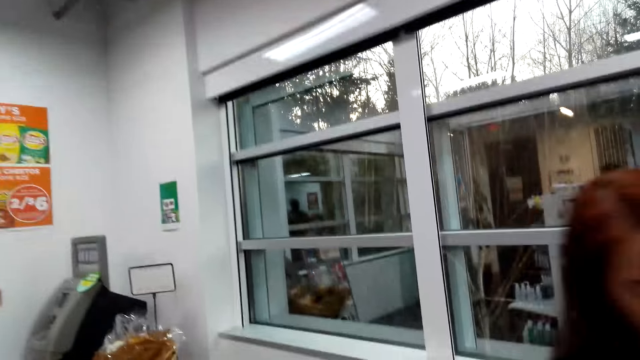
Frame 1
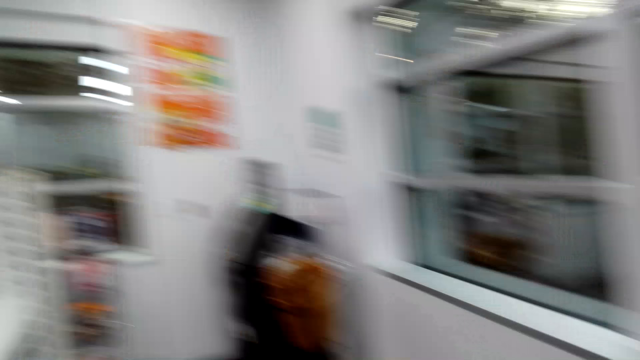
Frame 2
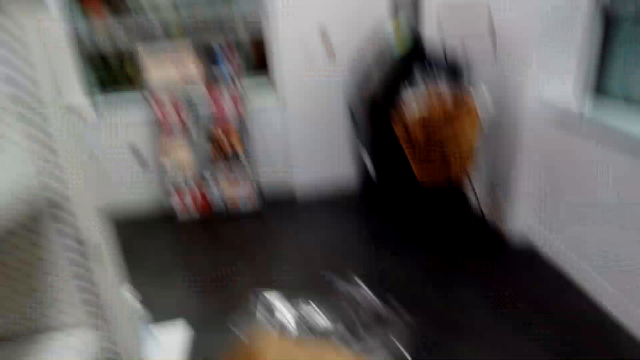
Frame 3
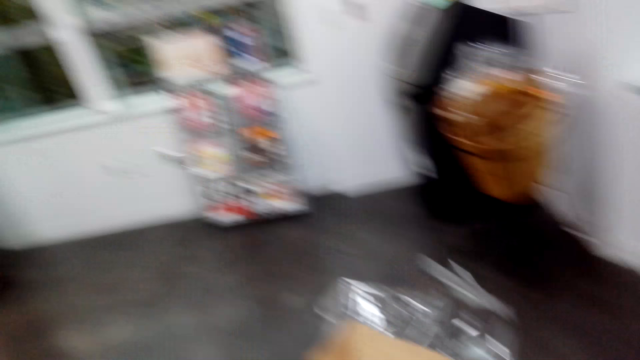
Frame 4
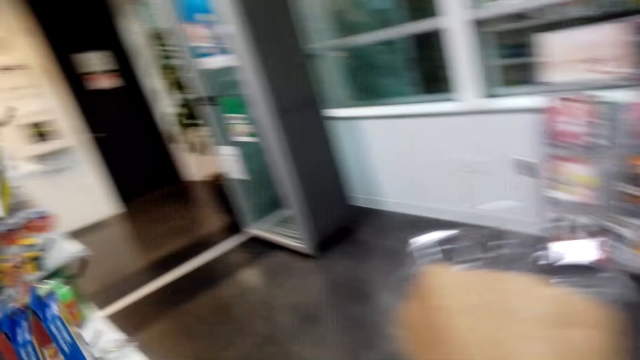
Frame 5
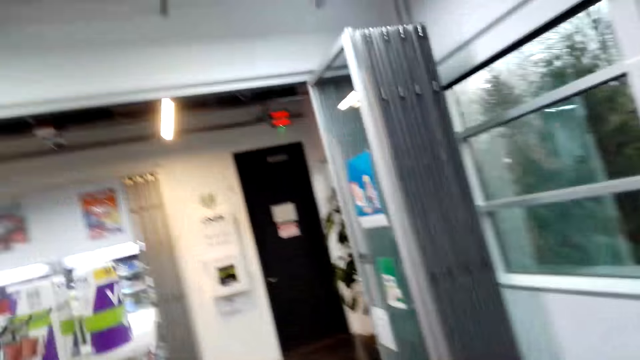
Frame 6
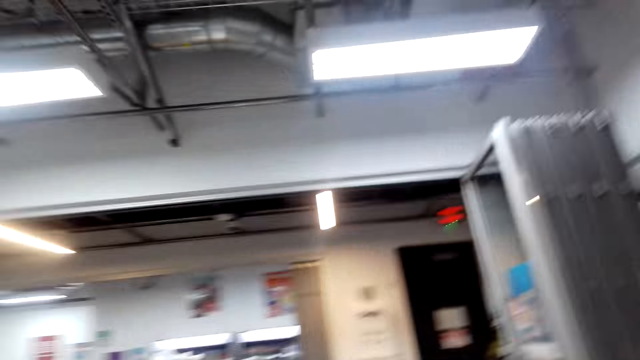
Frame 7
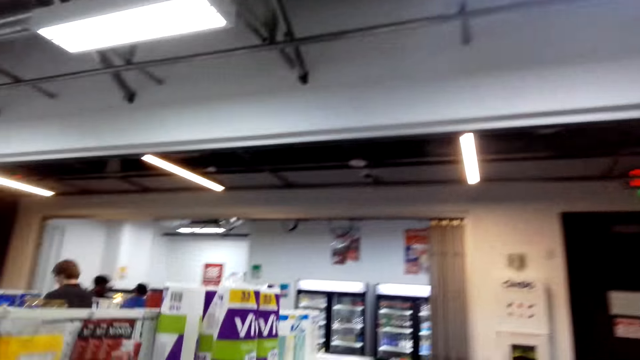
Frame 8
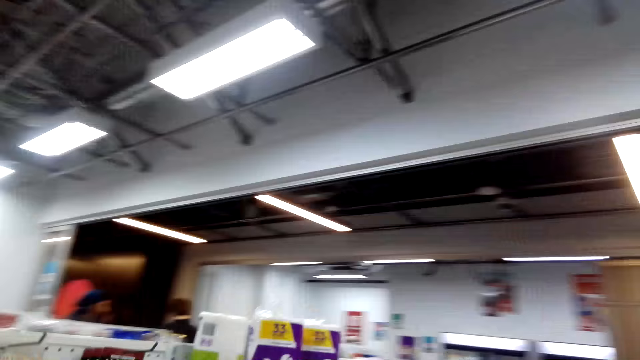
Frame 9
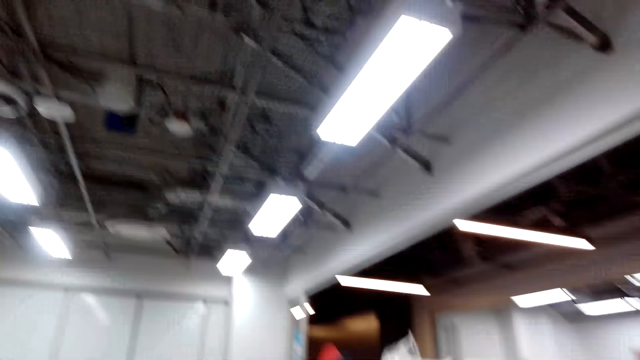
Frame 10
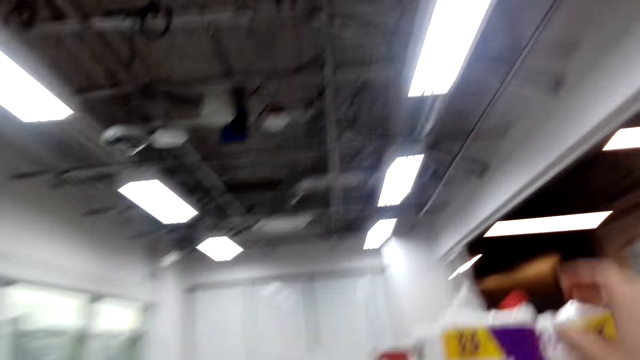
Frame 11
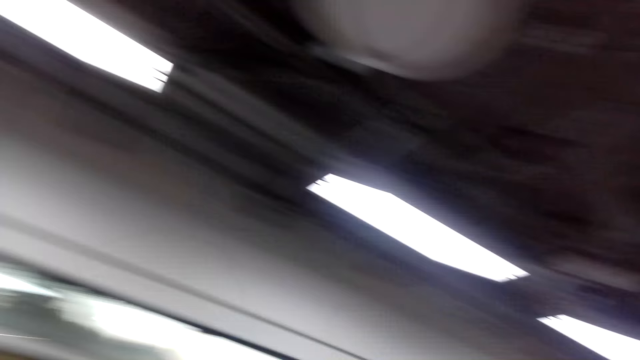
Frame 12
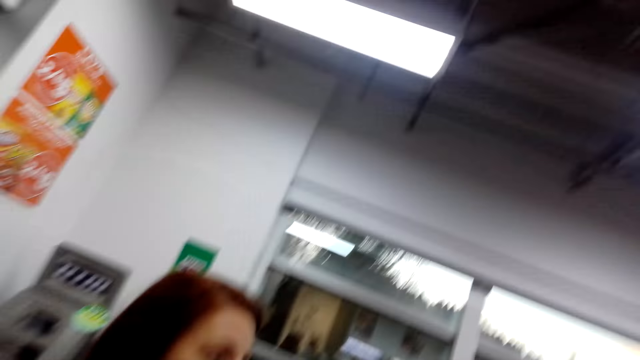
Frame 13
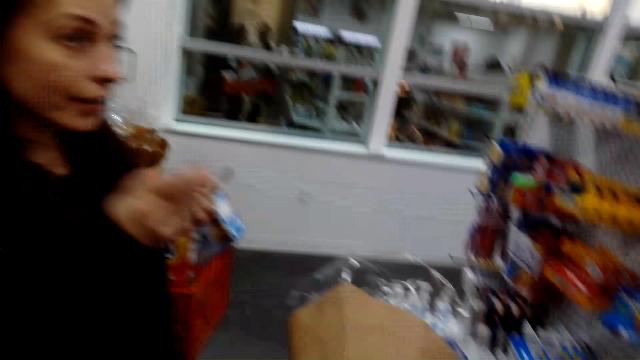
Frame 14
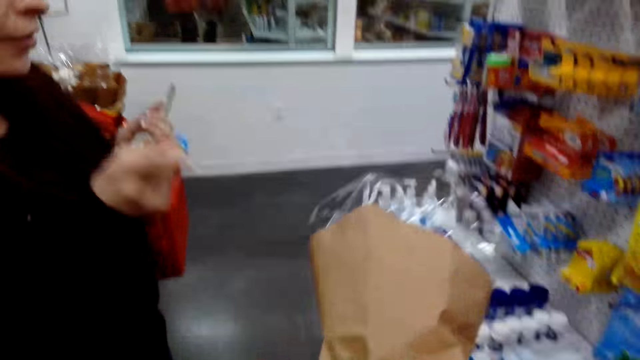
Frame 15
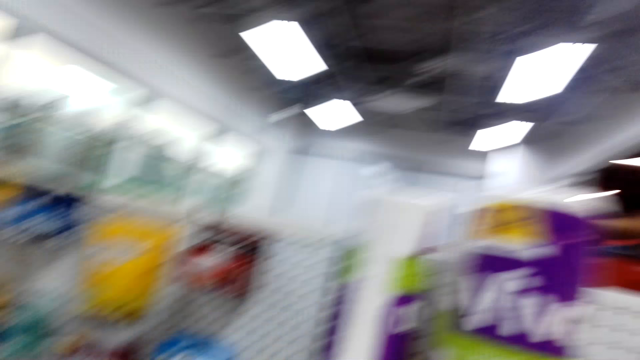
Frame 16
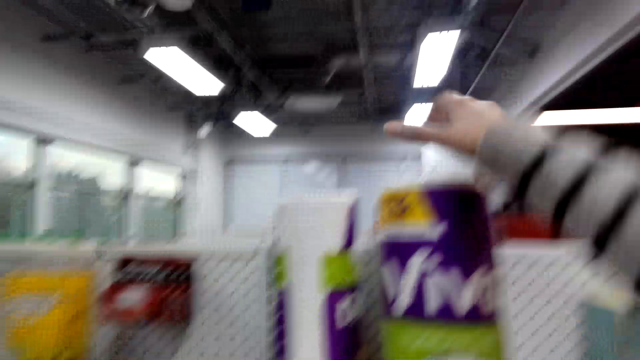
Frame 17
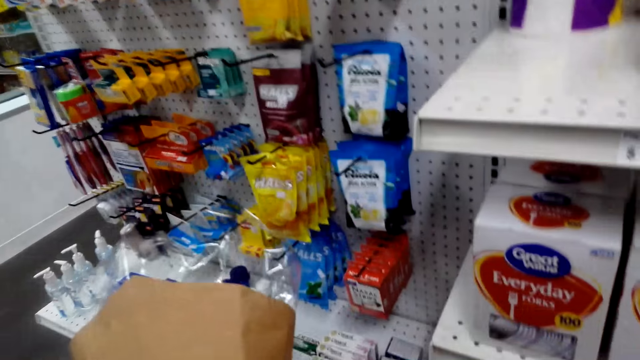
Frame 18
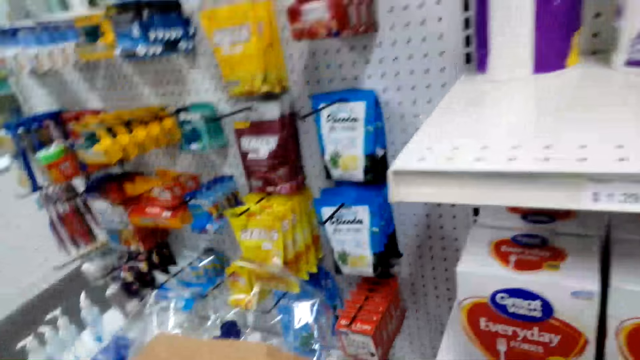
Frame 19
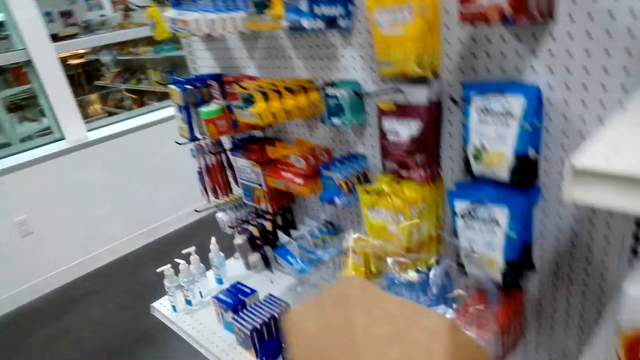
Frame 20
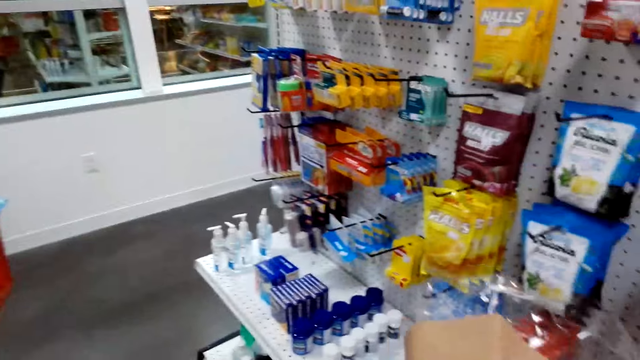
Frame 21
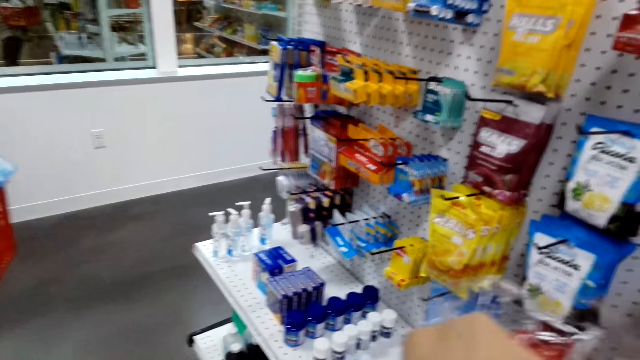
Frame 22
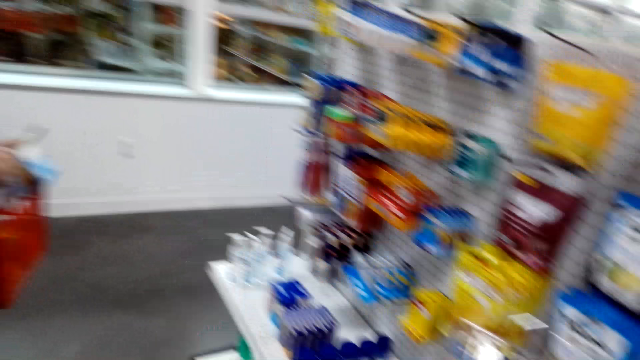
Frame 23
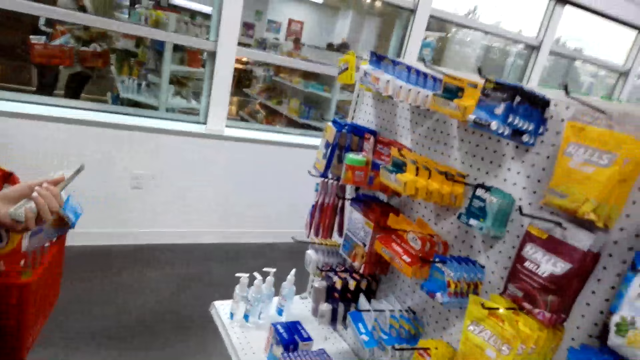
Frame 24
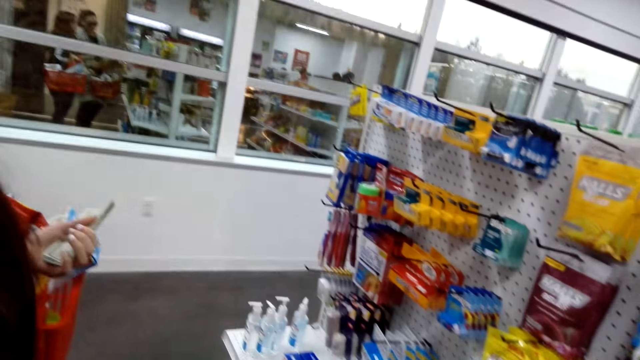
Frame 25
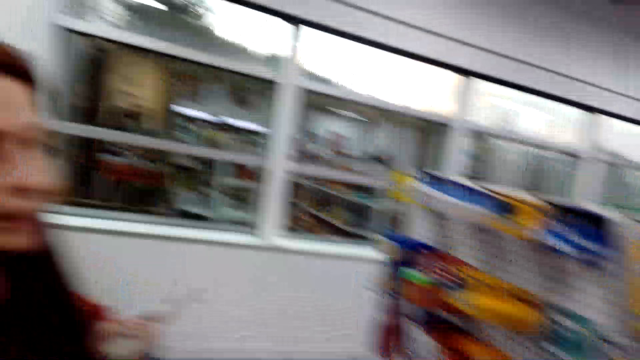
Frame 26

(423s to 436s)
The camera wearer walks in the supermarket. They walk in the supermarket again. They talk with the lady. They pick up Viva paper towel from the shelf. They look at the products.

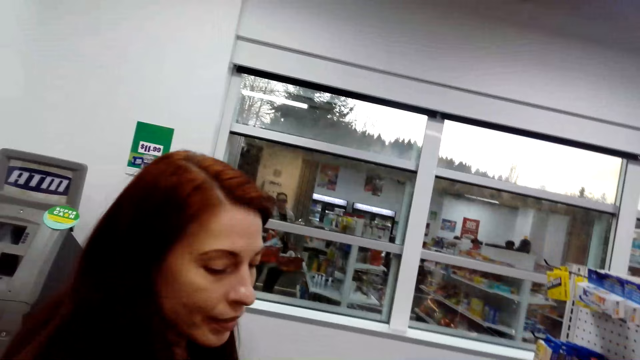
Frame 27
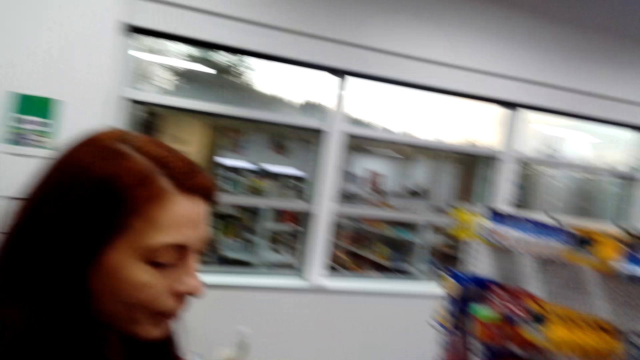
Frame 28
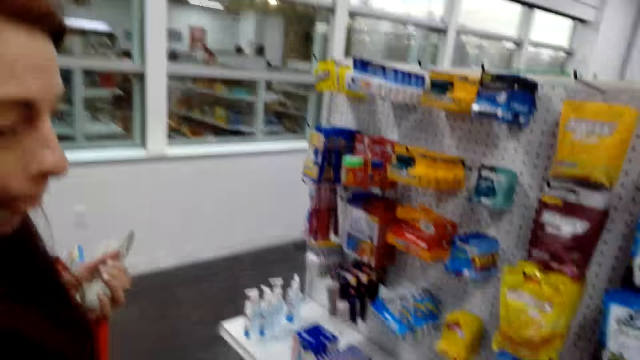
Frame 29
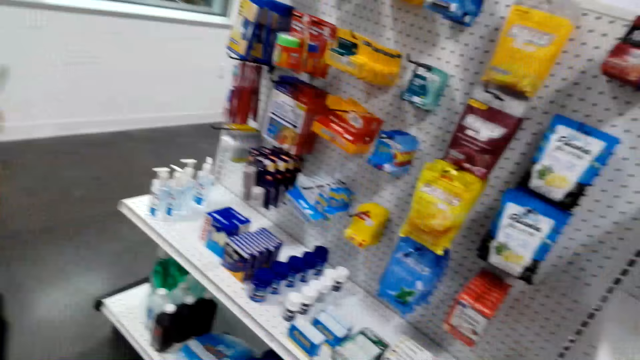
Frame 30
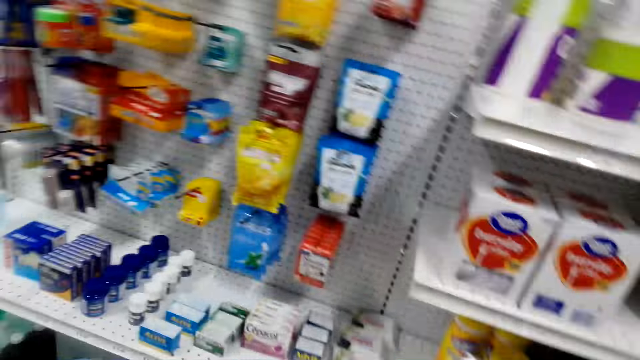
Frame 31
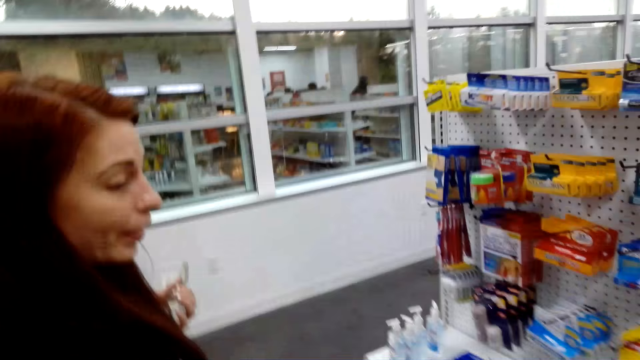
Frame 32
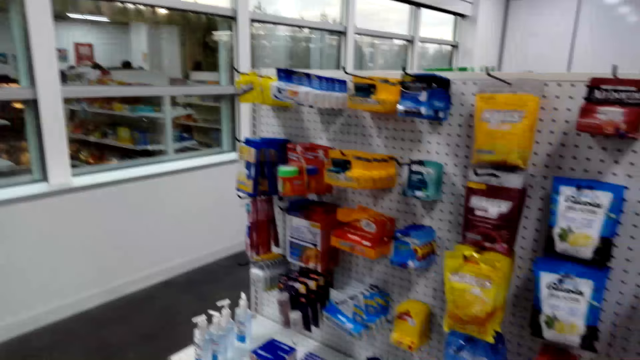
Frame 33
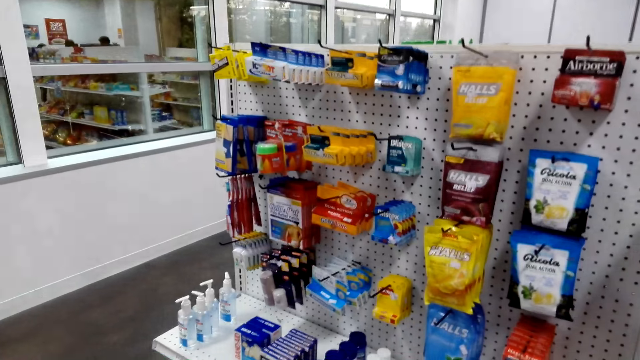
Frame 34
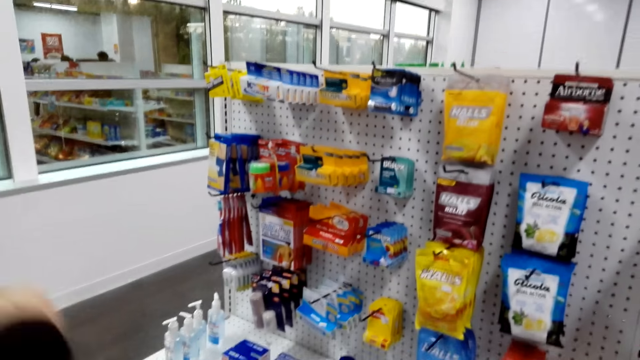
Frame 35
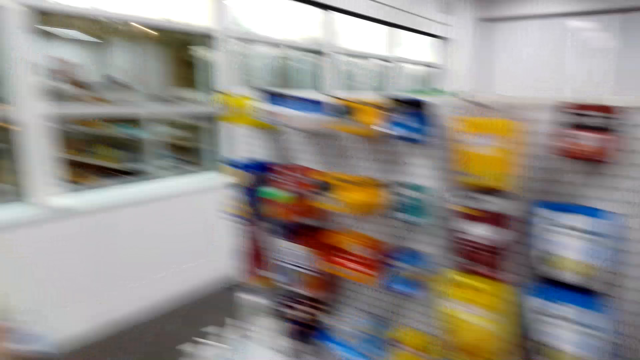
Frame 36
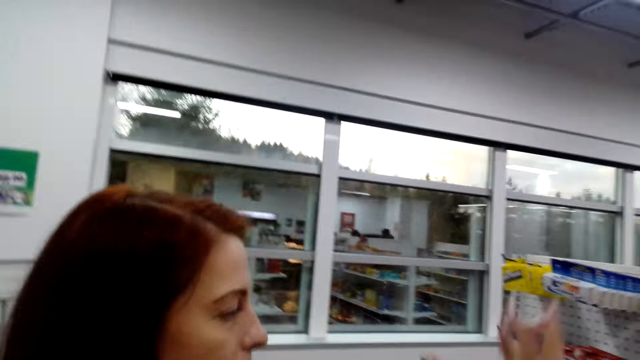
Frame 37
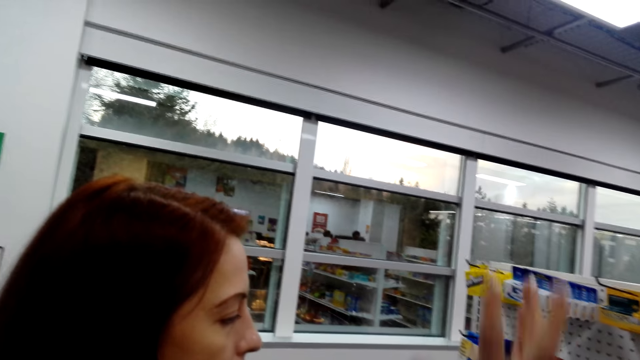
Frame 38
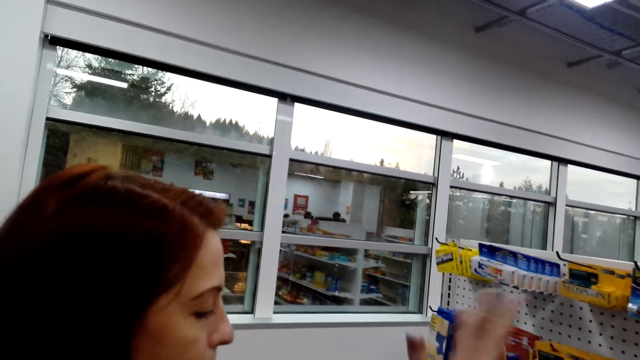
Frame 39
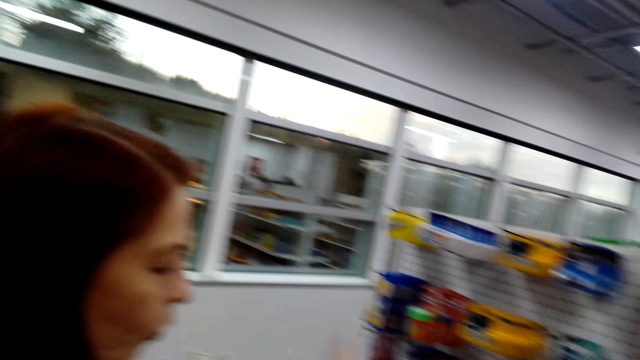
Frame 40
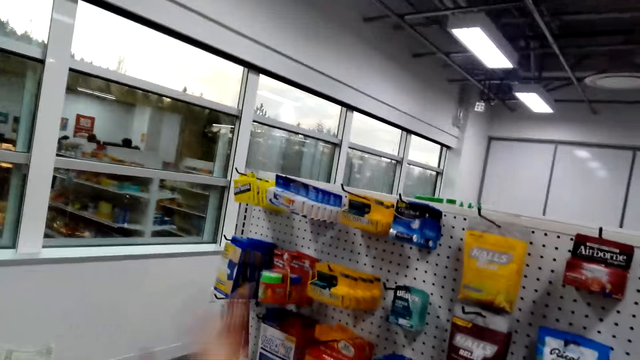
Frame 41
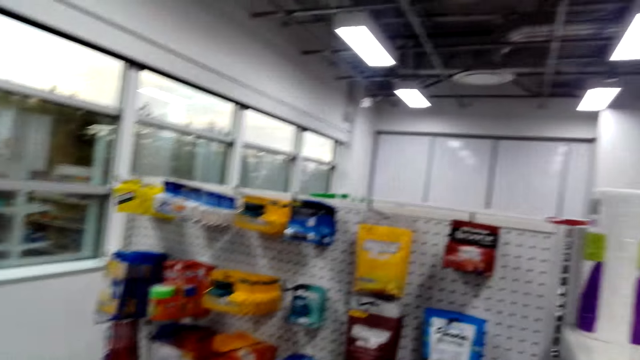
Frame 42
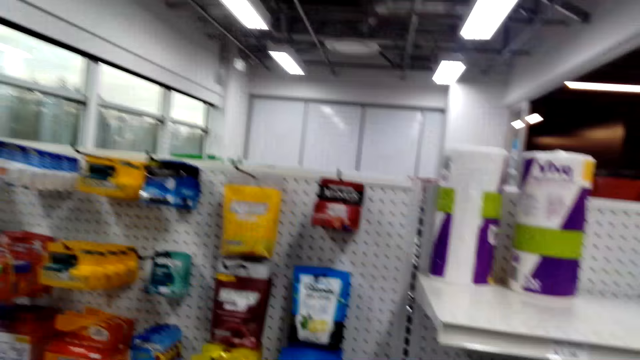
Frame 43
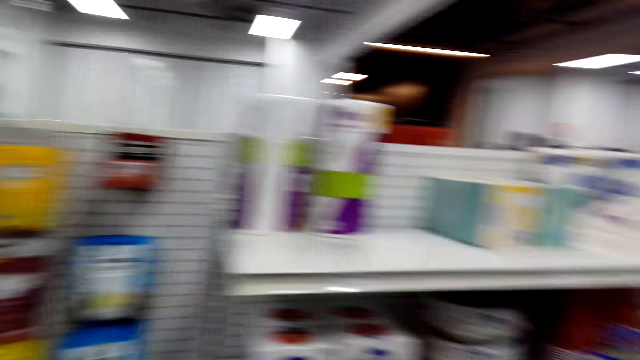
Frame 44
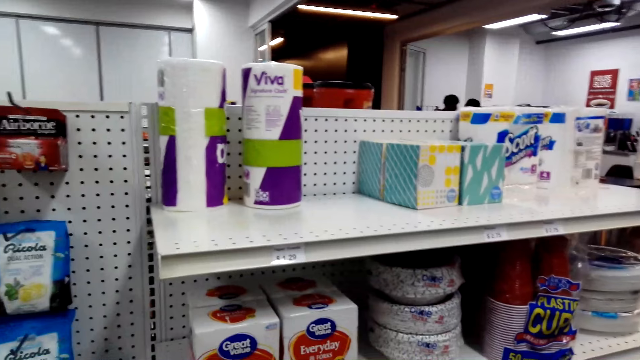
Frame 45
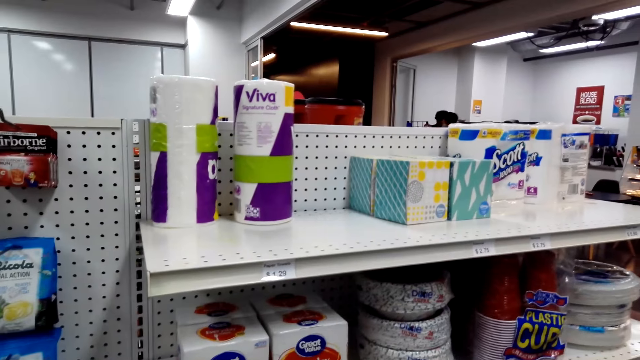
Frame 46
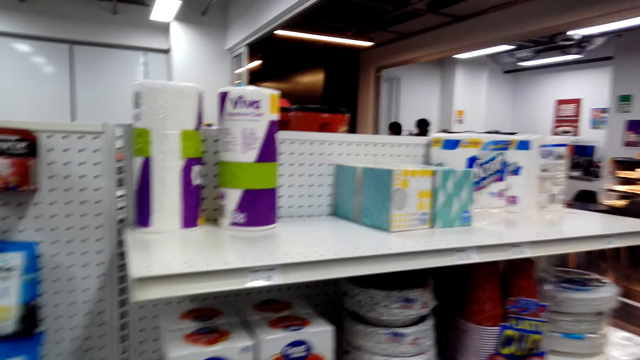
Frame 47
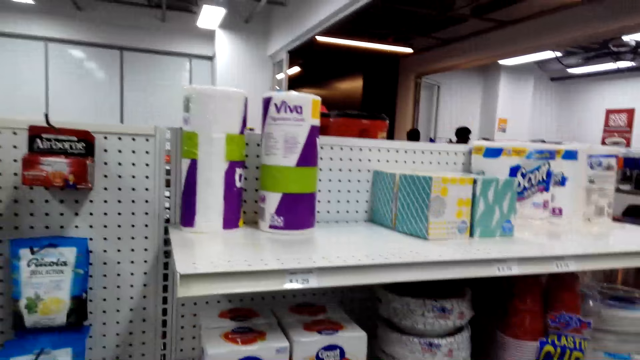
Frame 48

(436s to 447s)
The camera wearer talks with the lady. They look around. They talk with the lady. The lady talks with the camera wearer.
